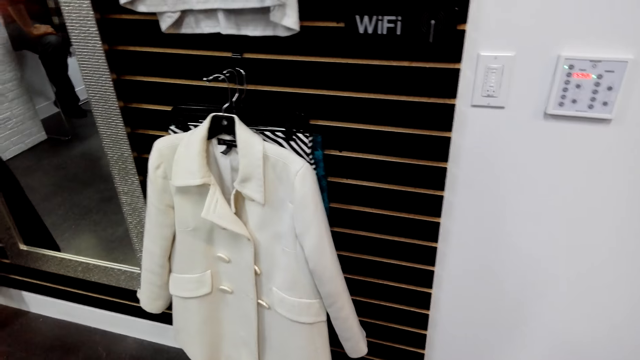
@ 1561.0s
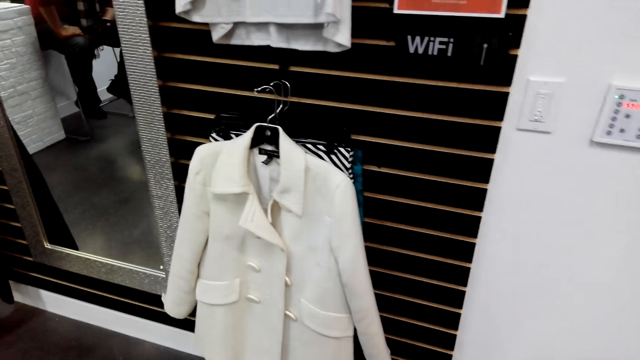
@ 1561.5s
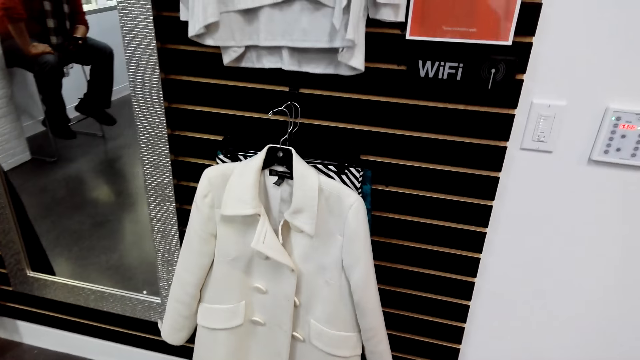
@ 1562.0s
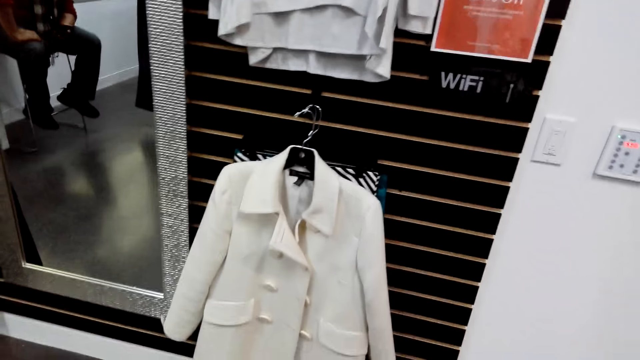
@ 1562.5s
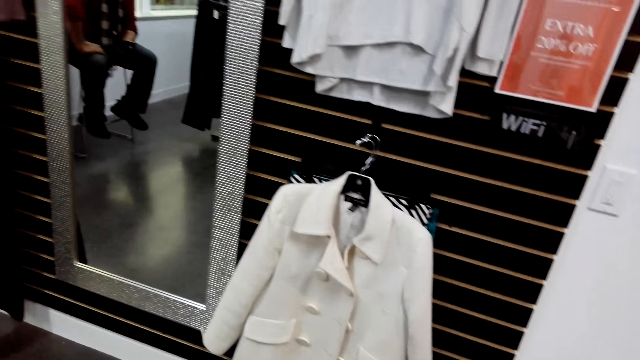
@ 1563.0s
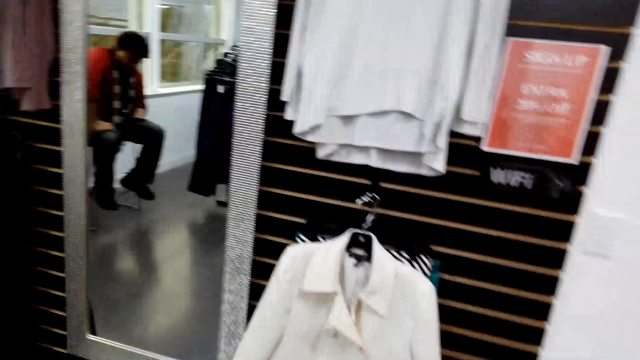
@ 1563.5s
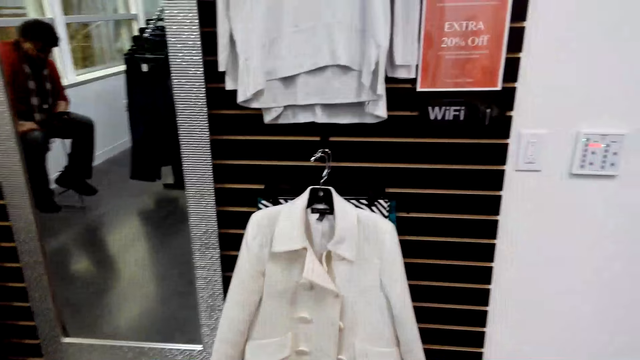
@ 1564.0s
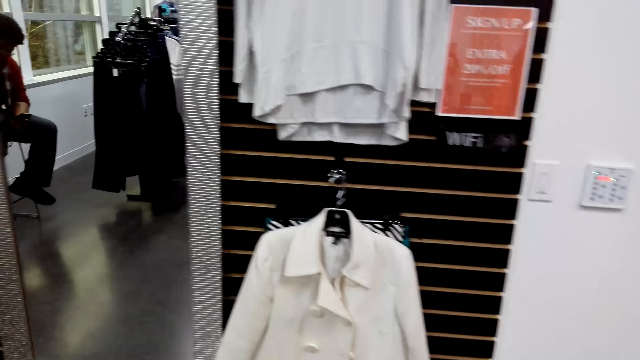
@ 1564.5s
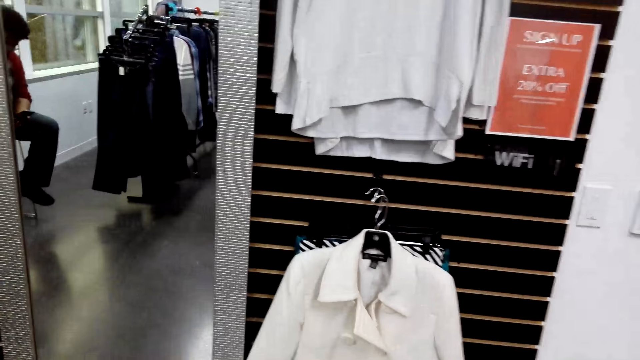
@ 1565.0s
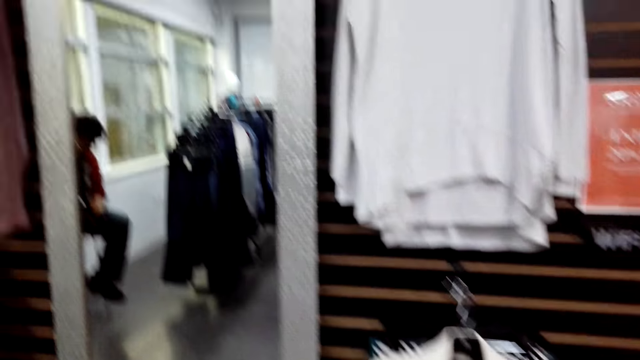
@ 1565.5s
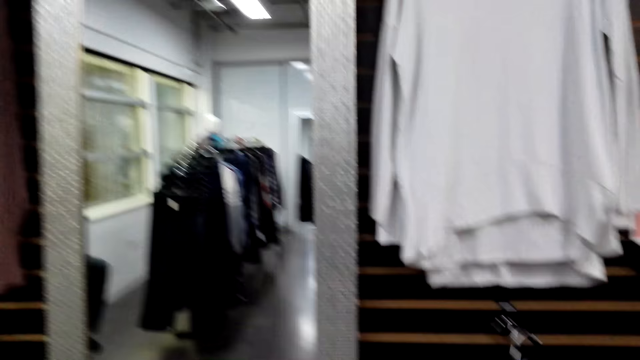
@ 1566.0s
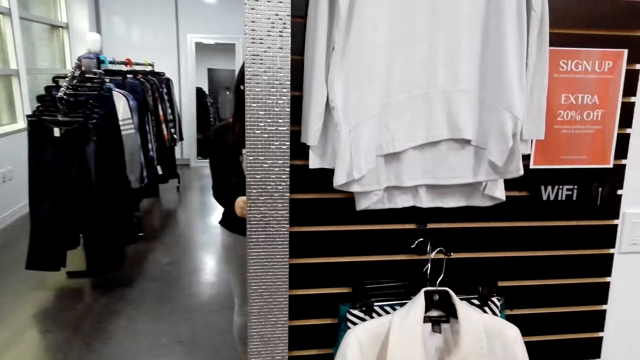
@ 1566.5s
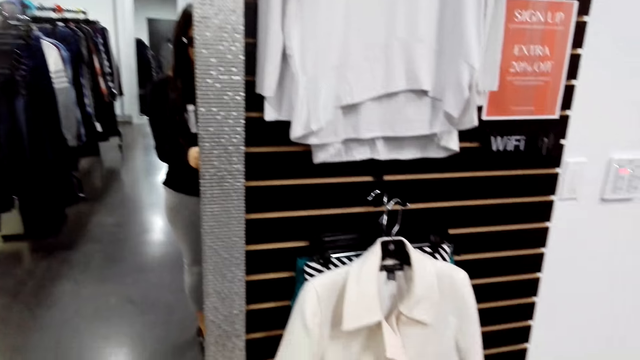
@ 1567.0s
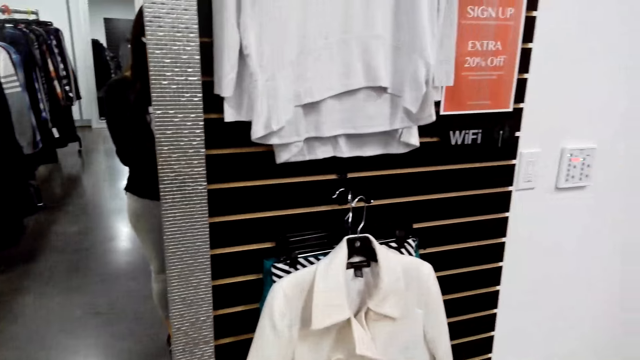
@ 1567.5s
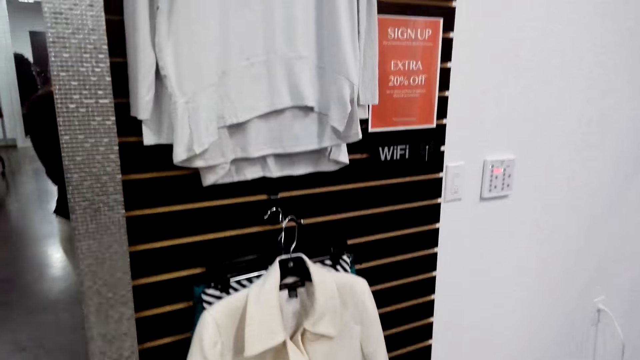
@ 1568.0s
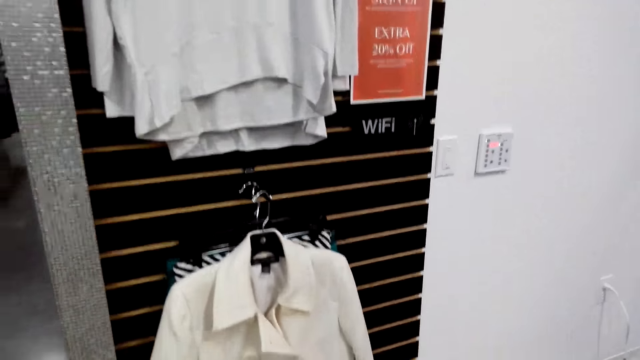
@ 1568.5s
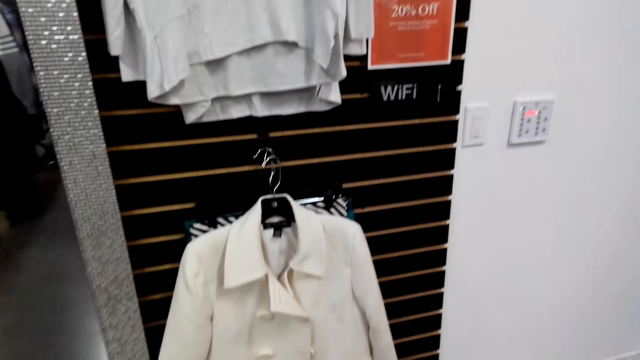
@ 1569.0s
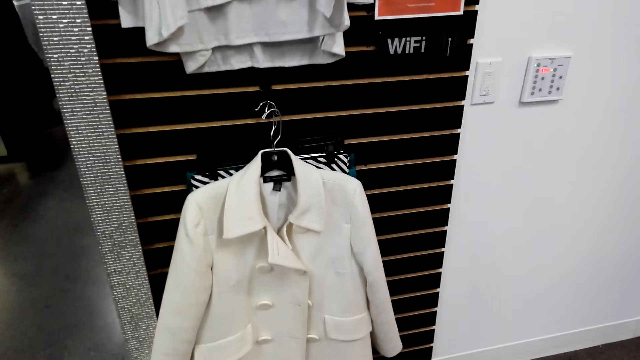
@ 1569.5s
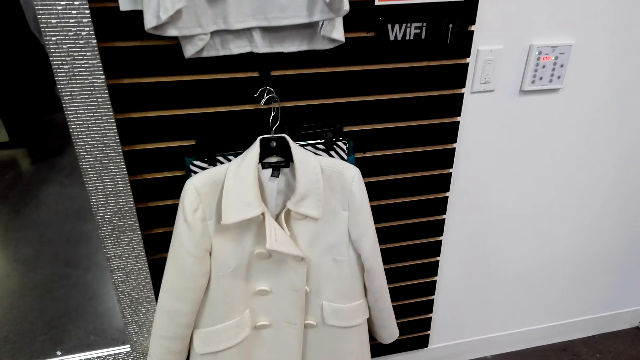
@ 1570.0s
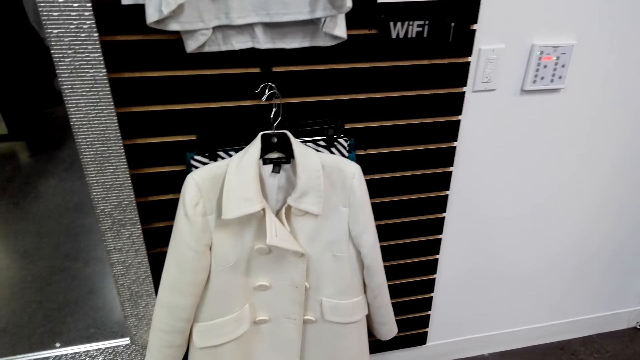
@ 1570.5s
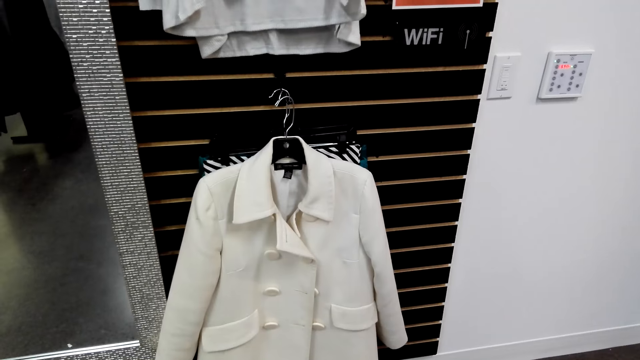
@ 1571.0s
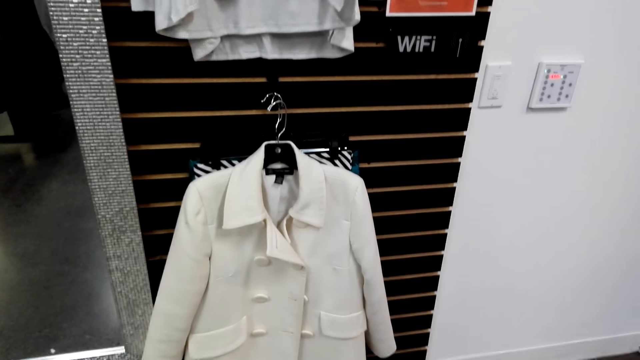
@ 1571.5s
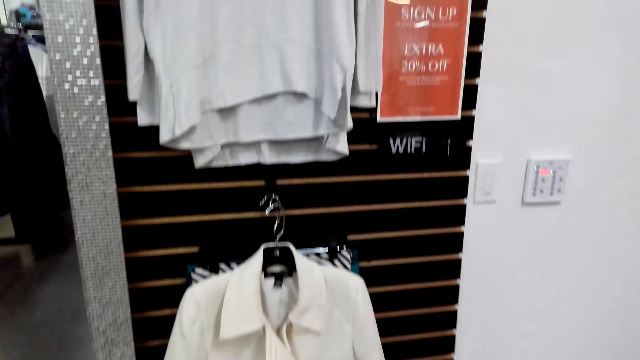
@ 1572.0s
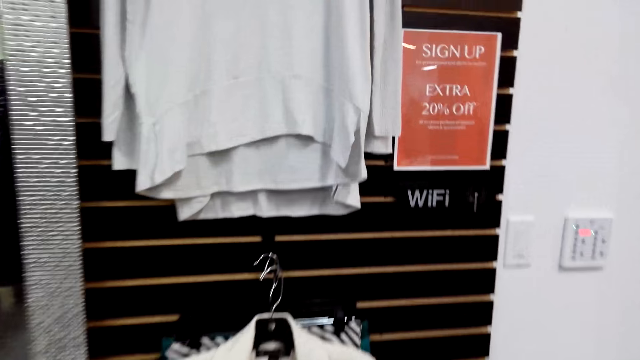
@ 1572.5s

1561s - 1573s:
The camera wearer stares in the room.

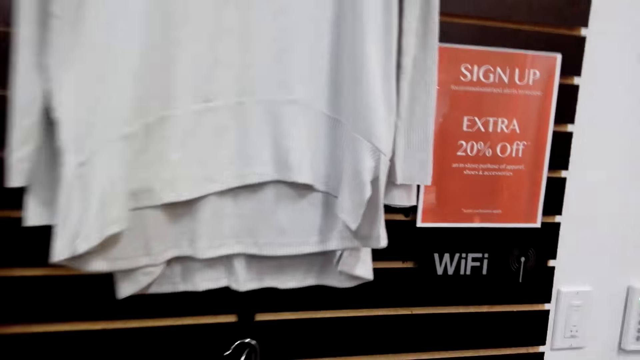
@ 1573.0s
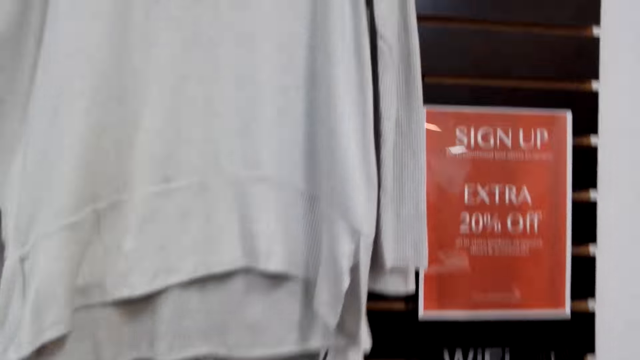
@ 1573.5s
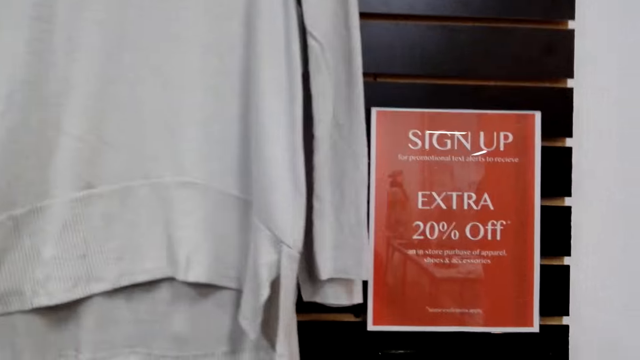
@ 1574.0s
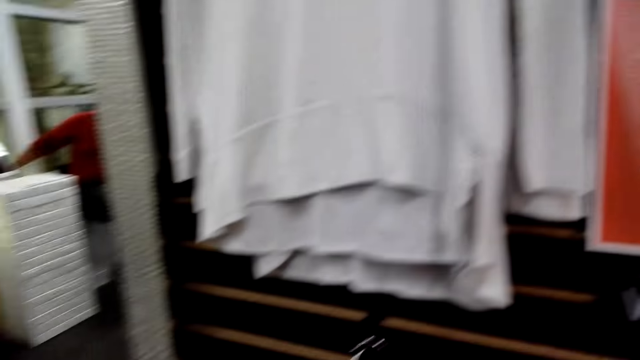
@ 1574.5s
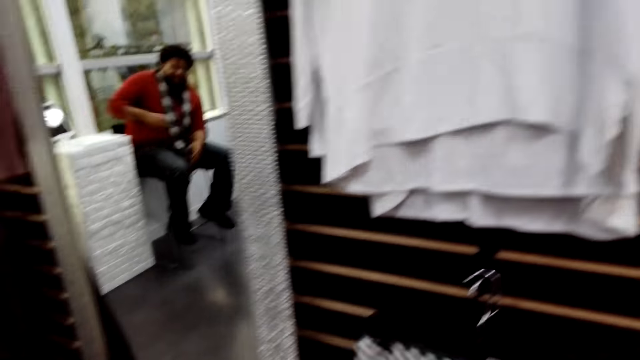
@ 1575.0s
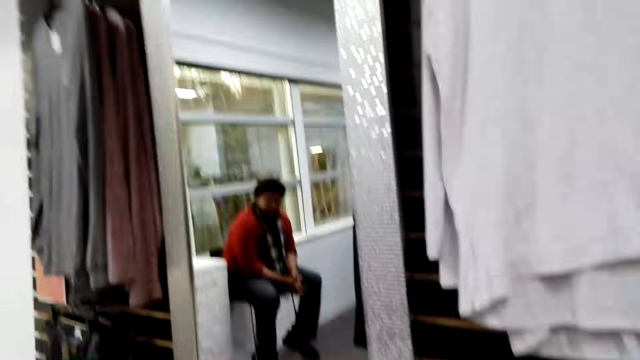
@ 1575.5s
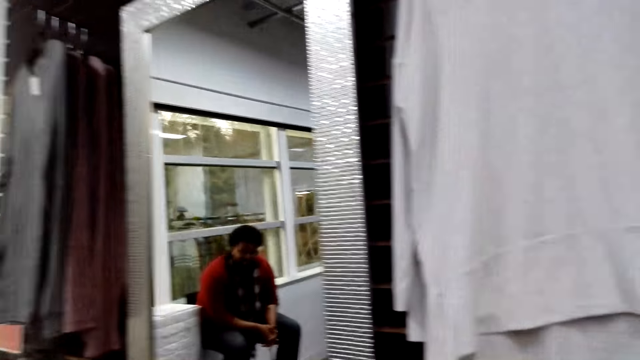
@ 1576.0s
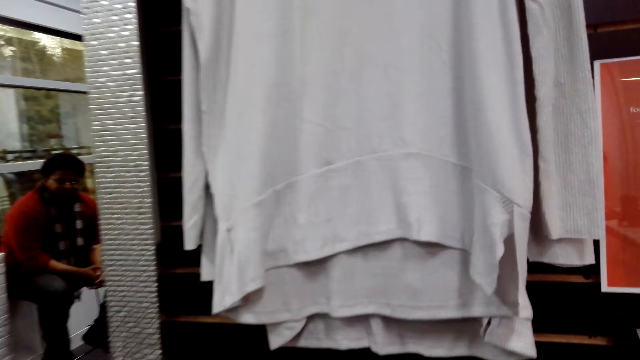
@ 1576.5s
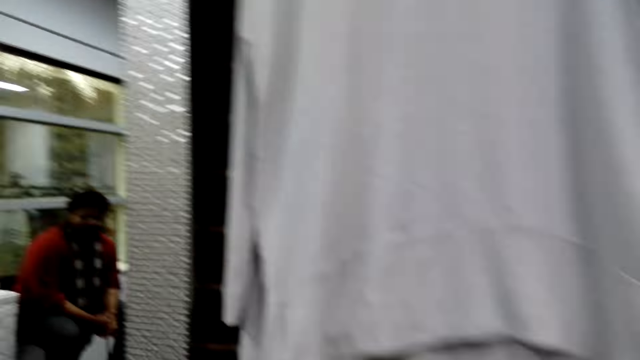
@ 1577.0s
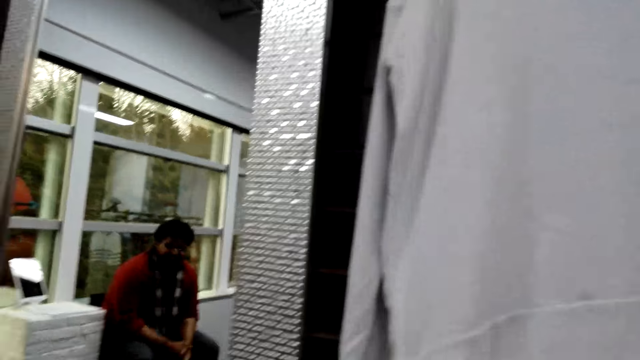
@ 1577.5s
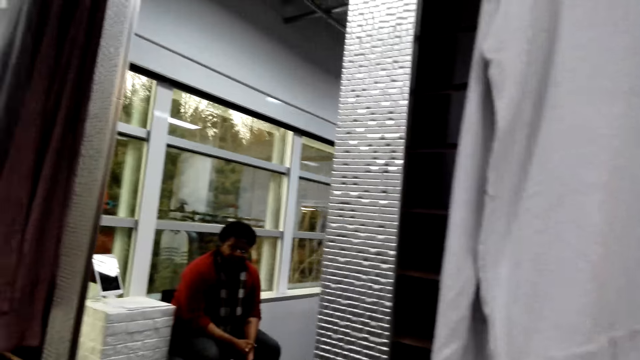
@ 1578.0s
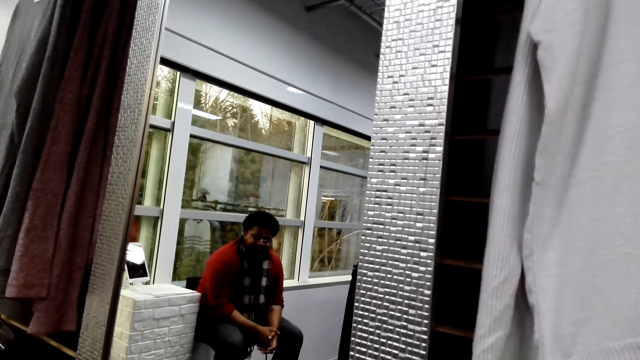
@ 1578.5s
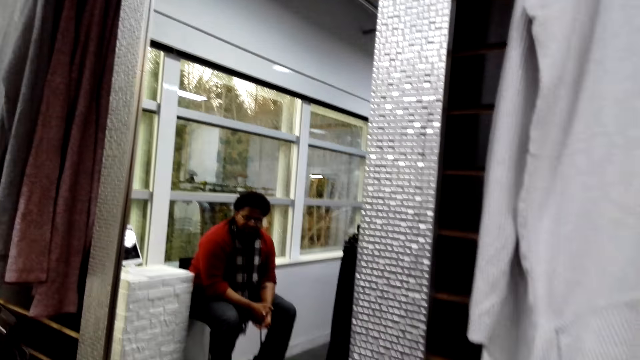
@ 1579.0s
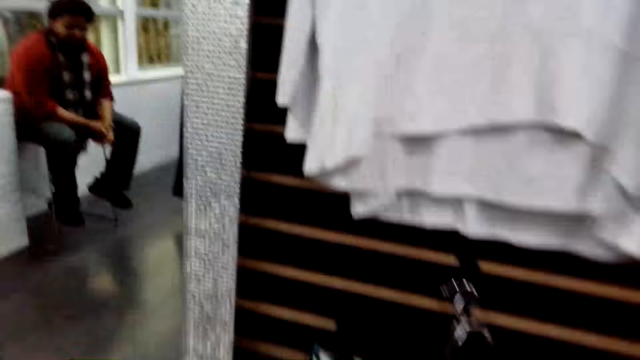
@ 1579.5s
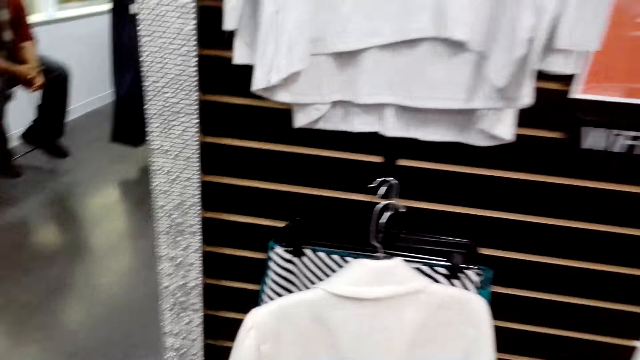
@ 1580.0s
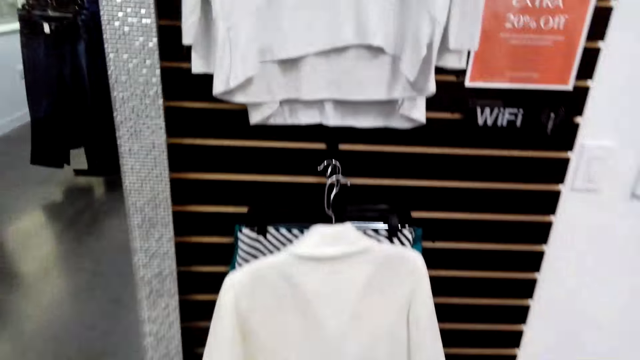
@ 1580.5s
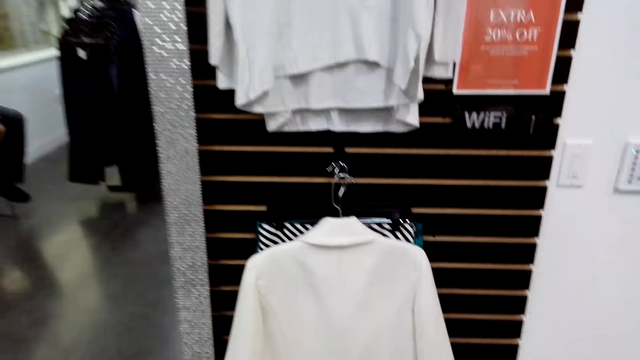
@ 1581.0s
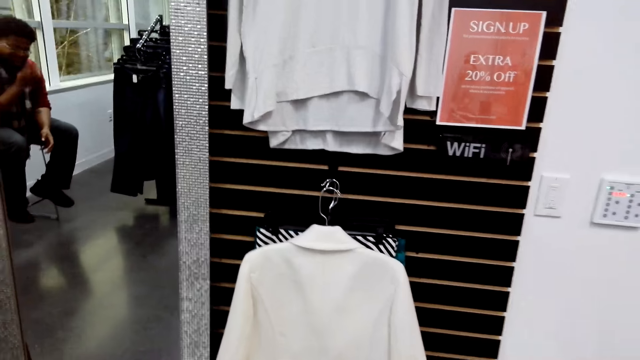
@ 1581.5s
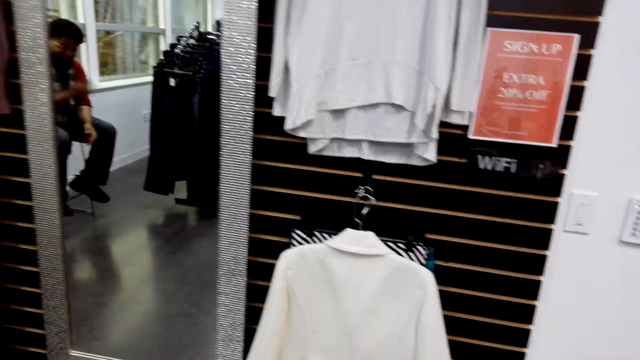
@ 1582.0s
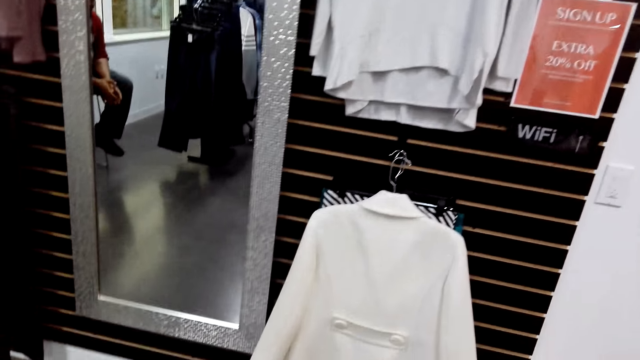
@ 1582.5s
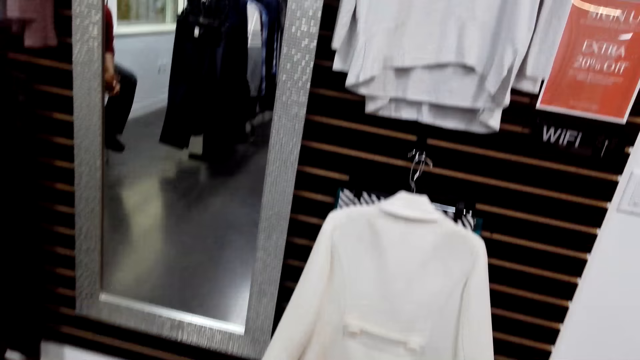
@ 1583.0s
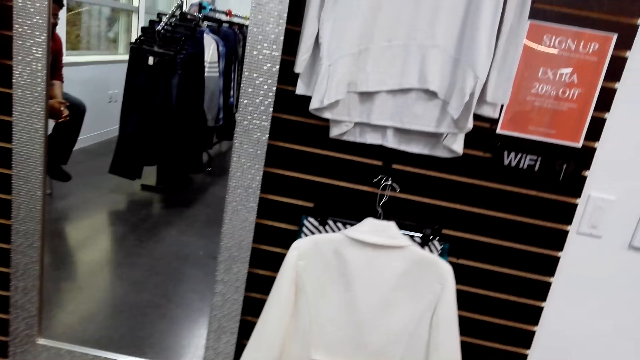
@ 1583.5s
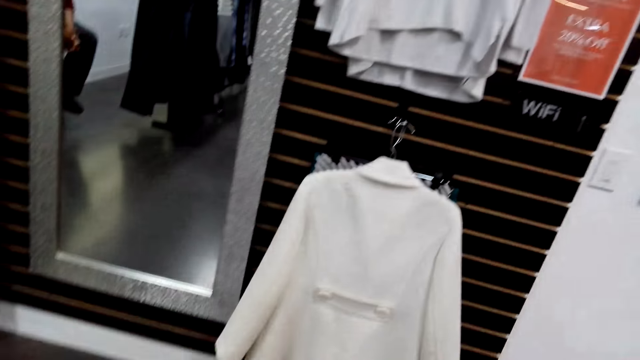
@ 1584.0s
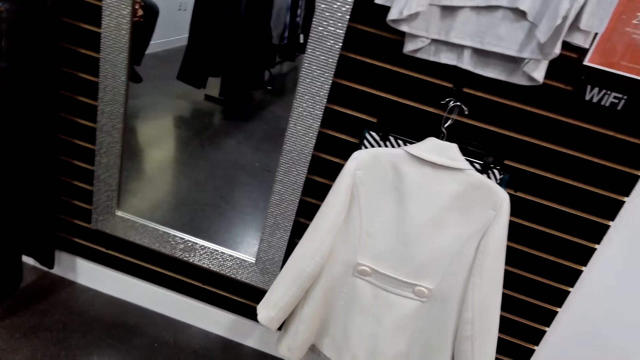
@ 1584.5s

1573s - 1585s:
The camera wearer takes the cloth from the hanger line. They check the cloth on the hanger line.
